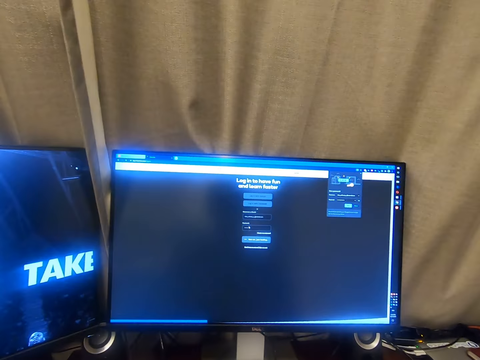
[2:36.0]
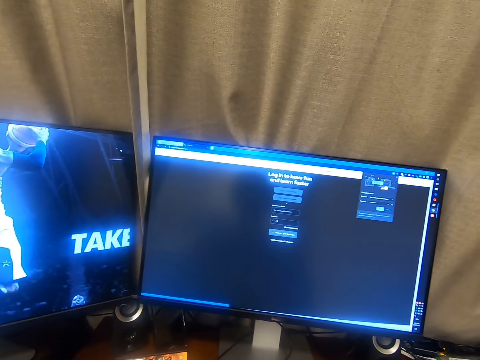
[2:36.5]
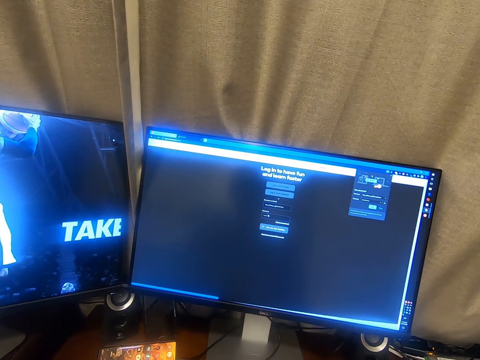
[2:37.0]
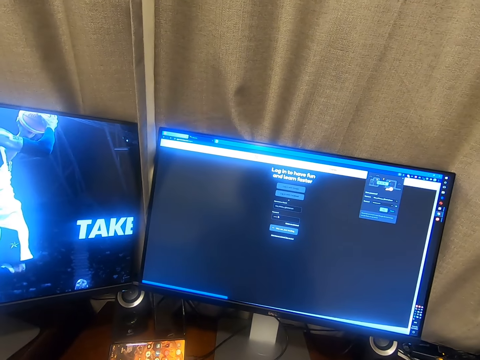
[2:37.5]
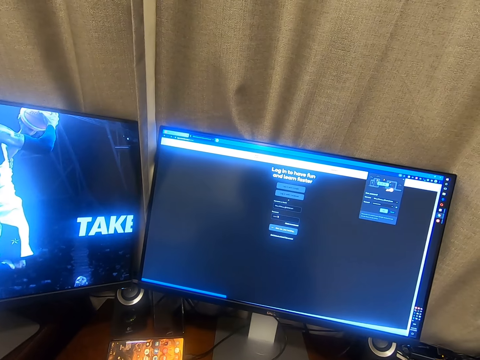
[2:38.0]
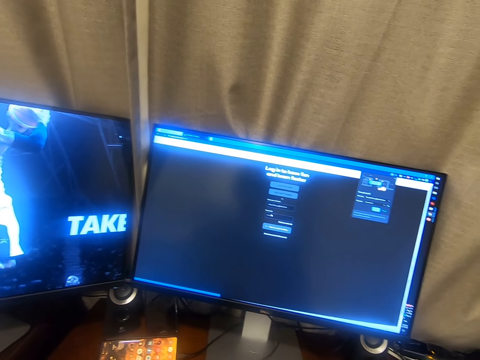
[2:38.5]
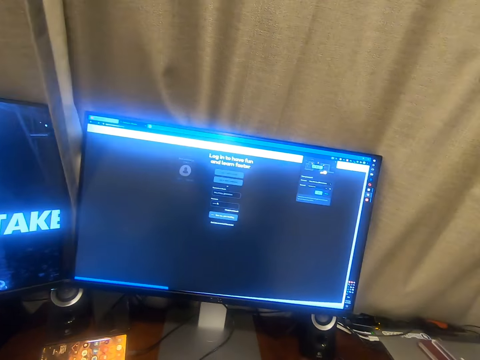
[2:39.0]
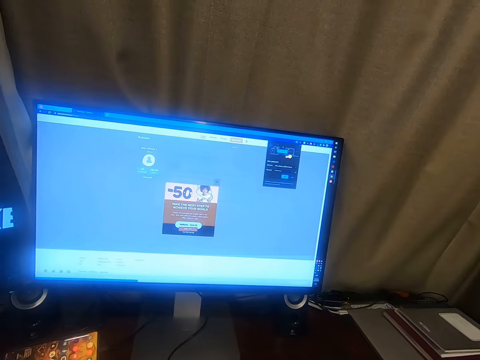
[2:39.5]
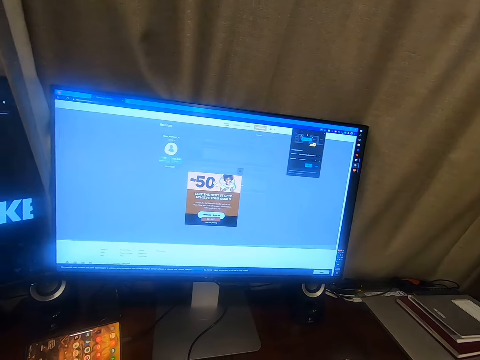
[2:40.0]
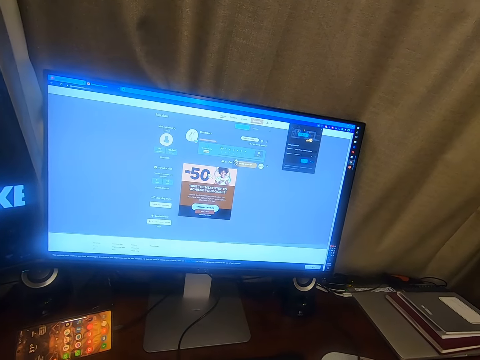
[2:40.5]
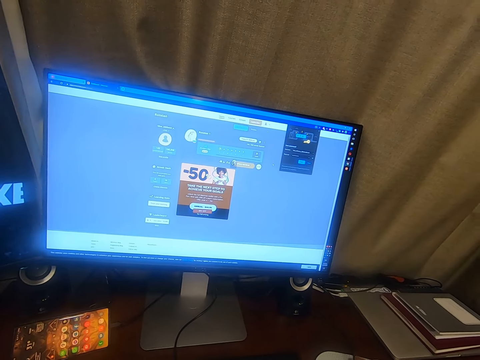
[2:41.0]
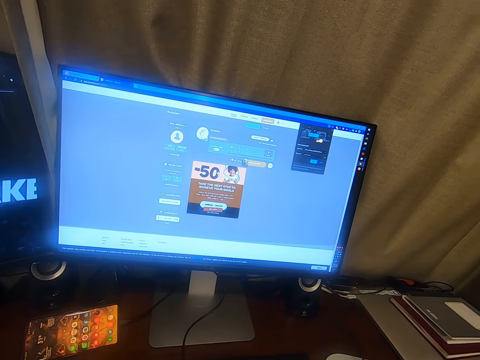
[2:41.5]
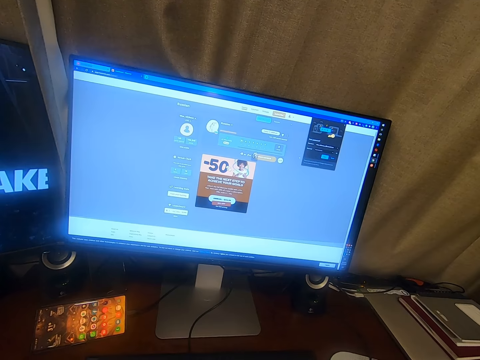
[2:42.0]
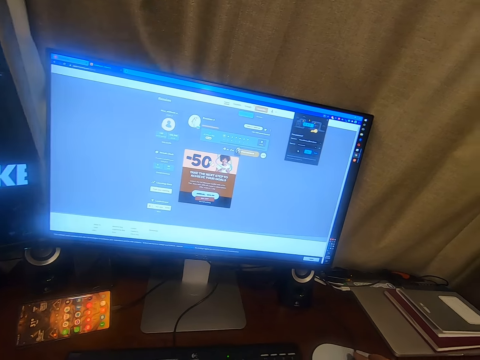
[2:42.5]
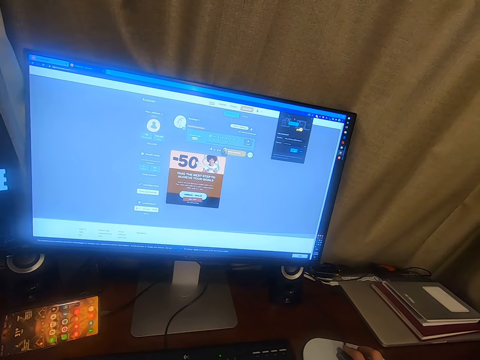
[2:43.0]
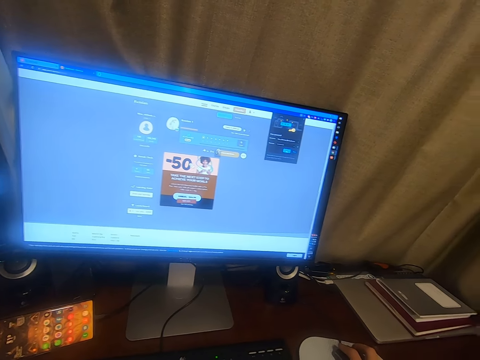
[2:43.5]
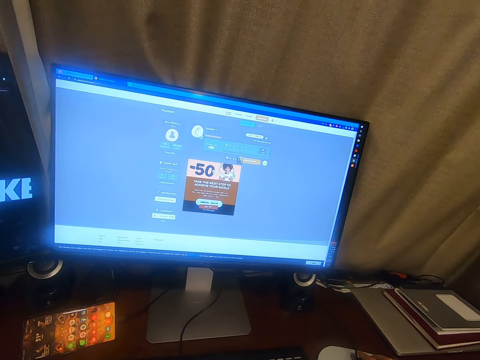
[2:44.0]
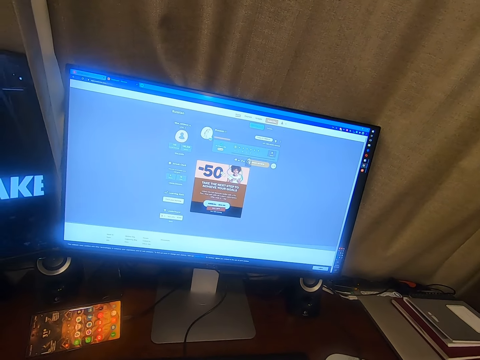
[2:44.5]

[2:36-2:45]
The camera wearer stares at the screen. They operate the computer.

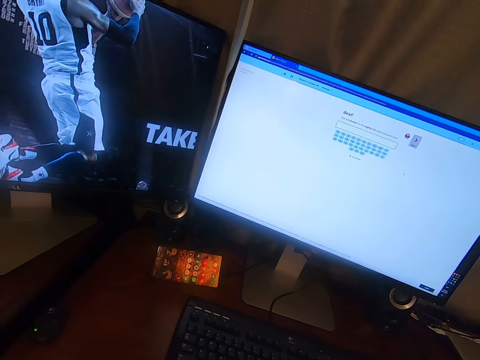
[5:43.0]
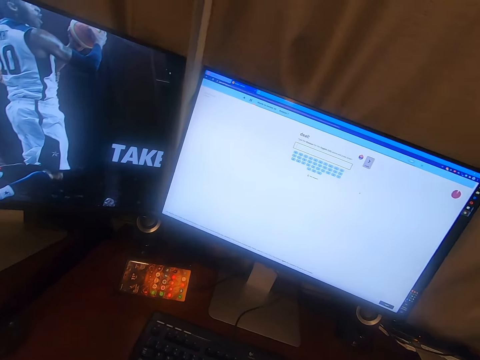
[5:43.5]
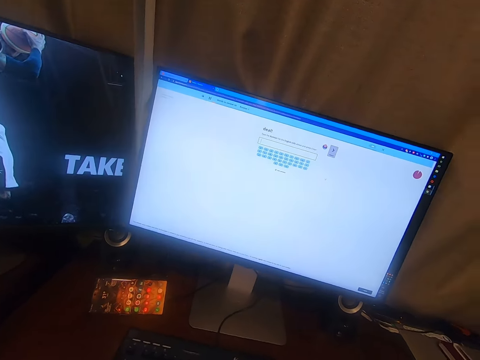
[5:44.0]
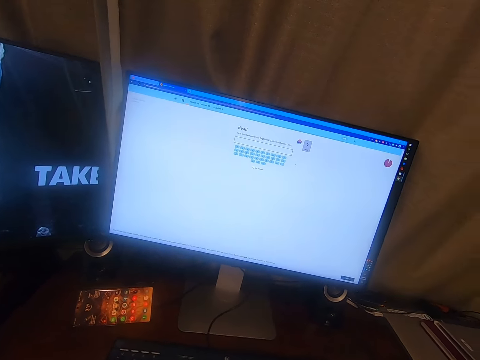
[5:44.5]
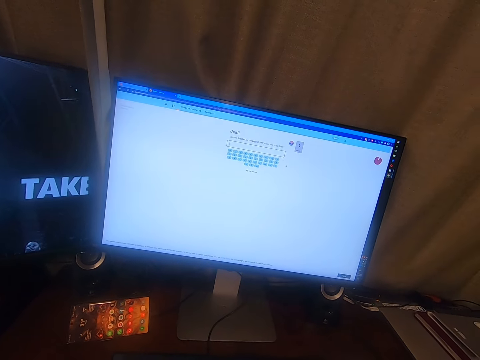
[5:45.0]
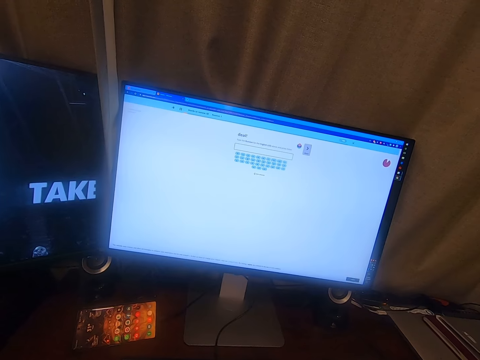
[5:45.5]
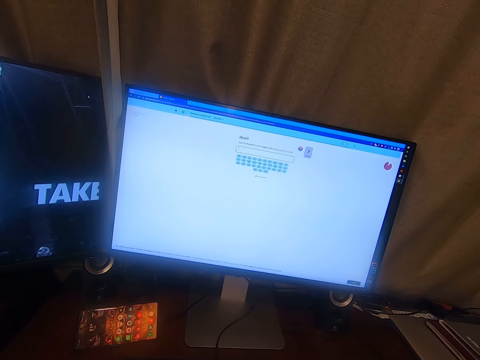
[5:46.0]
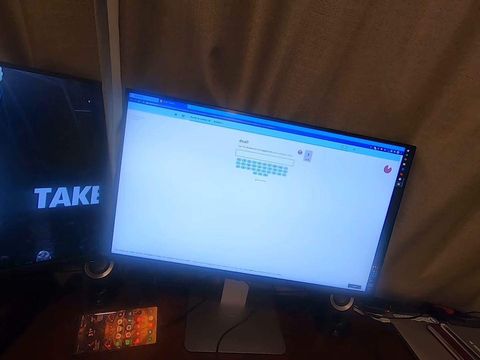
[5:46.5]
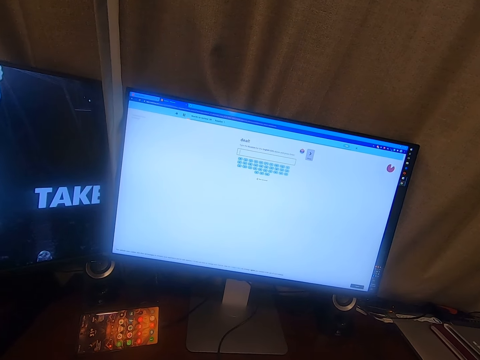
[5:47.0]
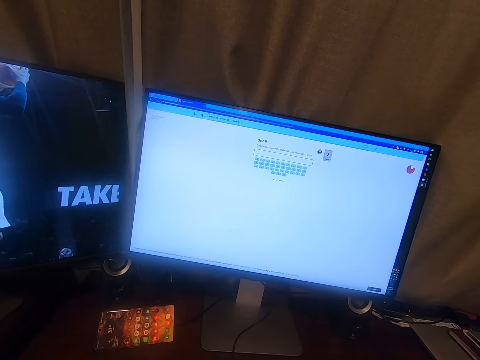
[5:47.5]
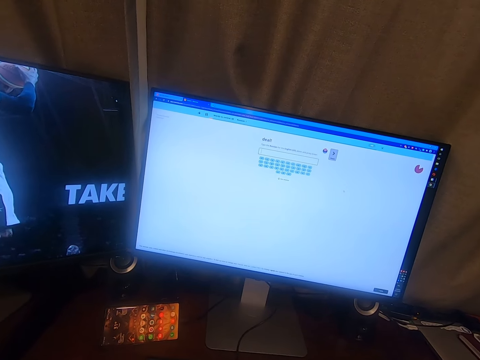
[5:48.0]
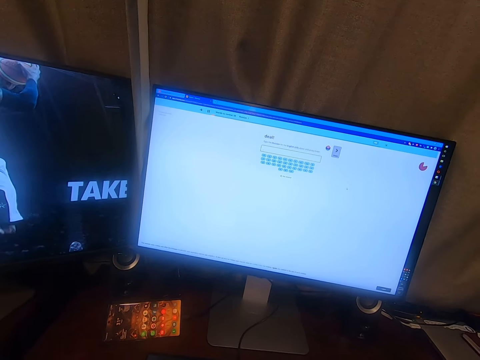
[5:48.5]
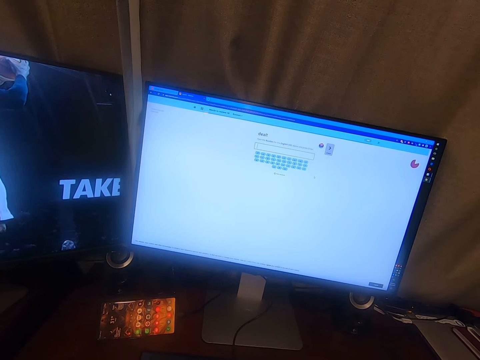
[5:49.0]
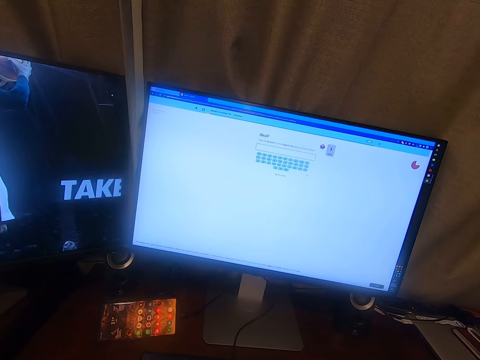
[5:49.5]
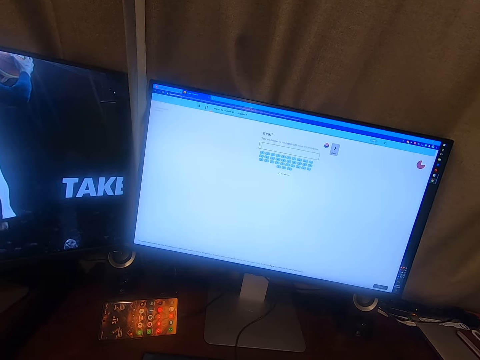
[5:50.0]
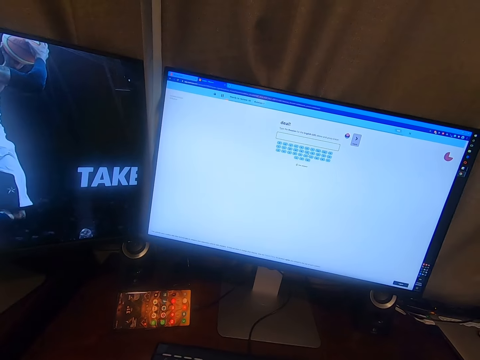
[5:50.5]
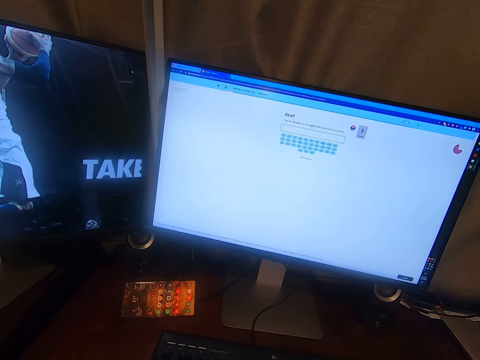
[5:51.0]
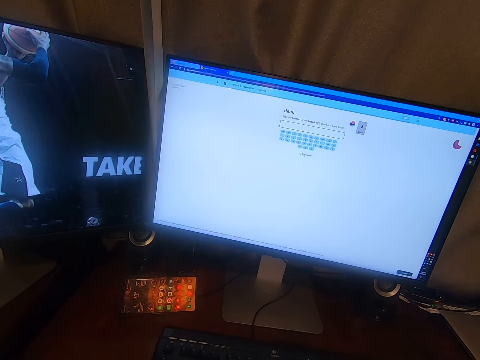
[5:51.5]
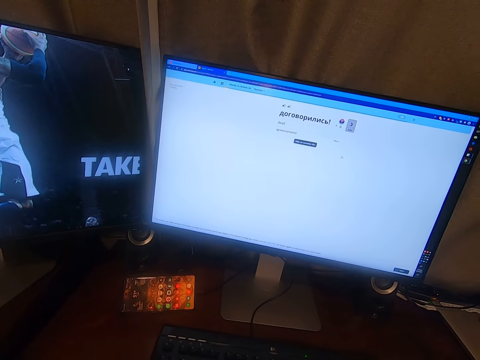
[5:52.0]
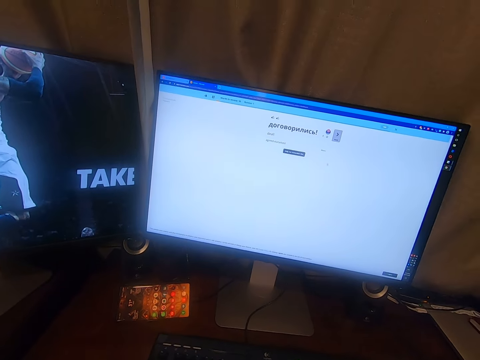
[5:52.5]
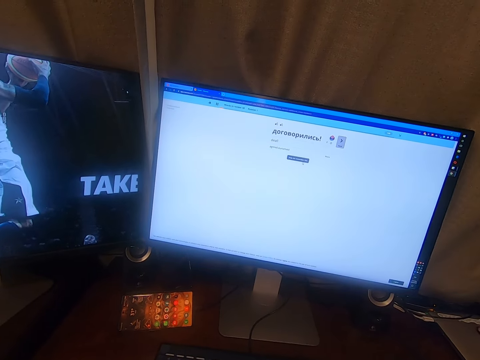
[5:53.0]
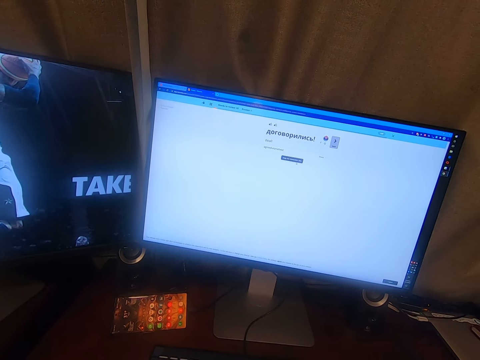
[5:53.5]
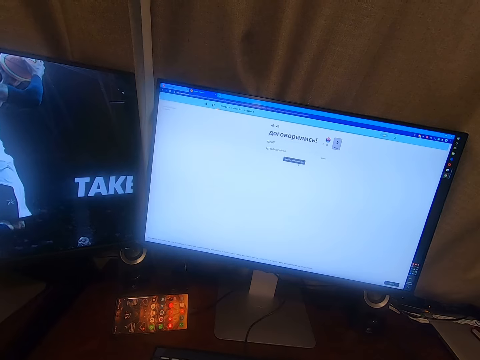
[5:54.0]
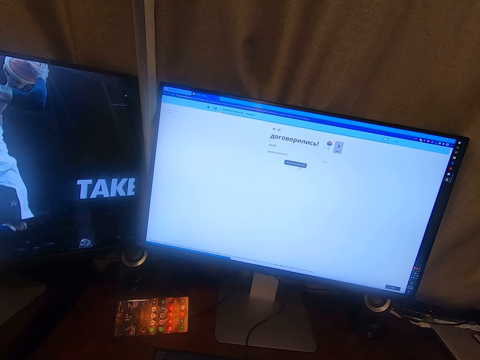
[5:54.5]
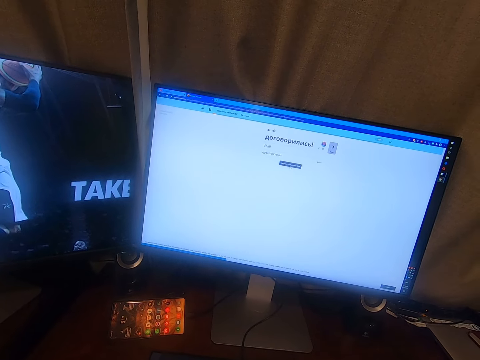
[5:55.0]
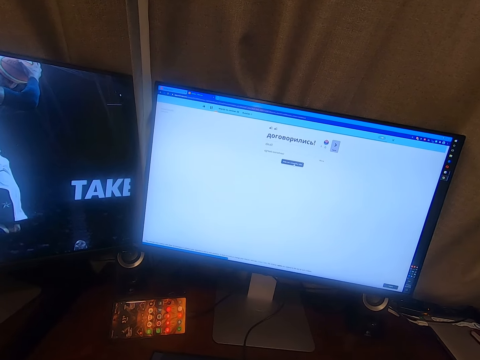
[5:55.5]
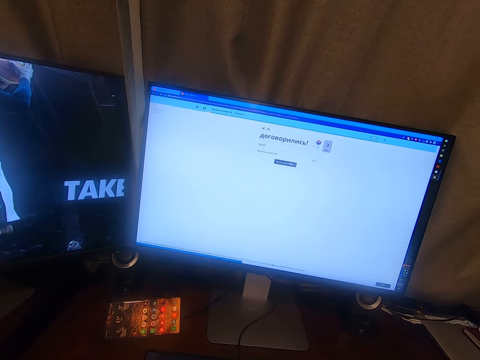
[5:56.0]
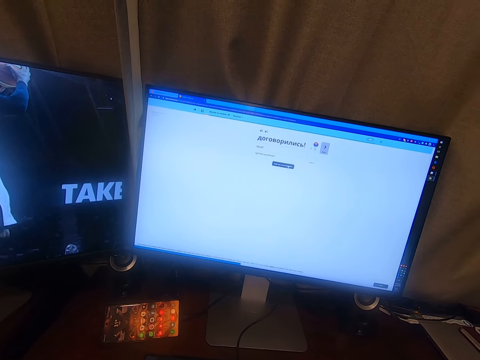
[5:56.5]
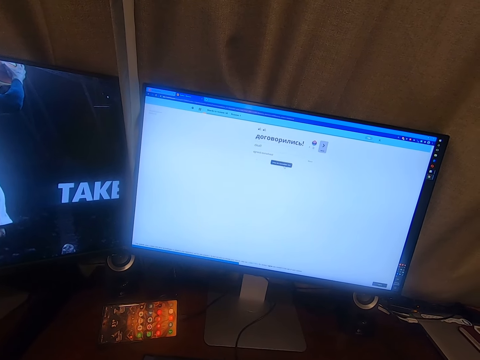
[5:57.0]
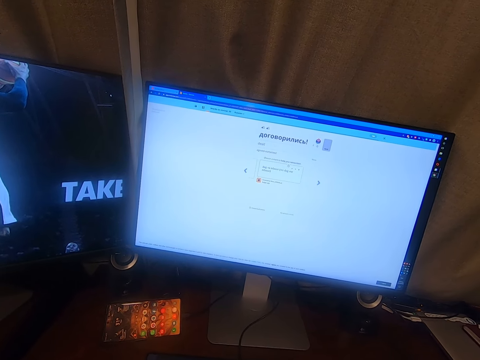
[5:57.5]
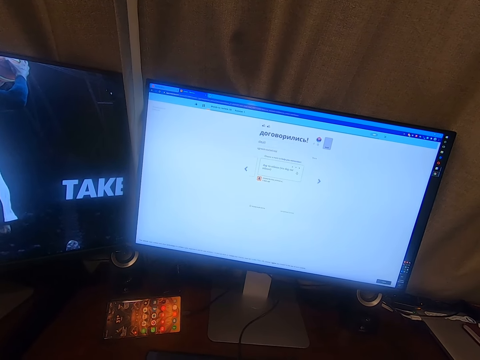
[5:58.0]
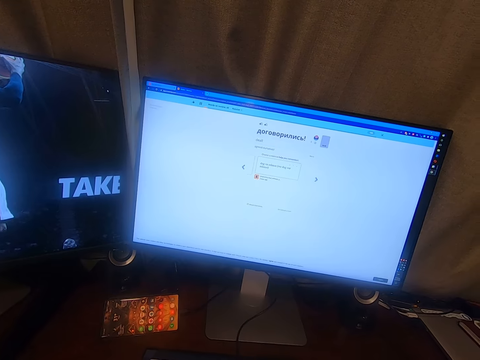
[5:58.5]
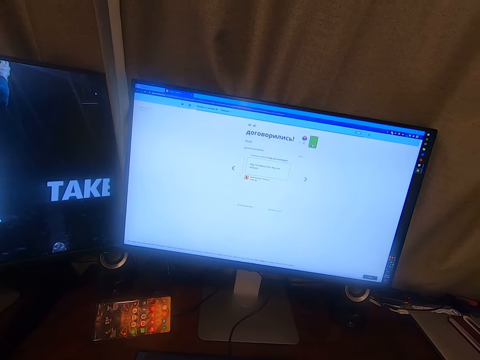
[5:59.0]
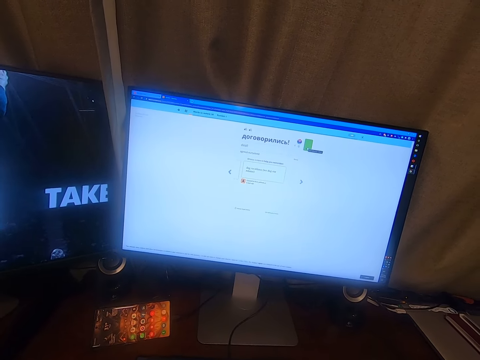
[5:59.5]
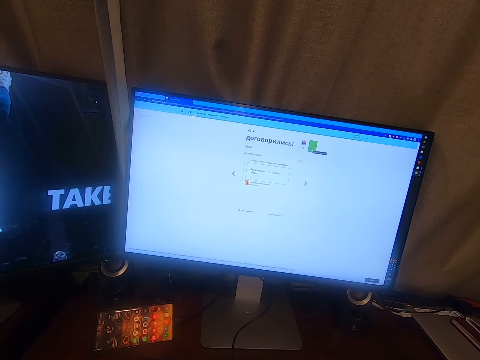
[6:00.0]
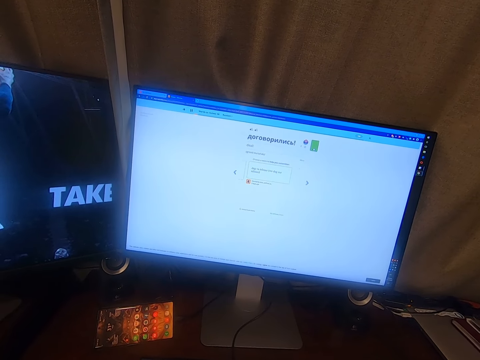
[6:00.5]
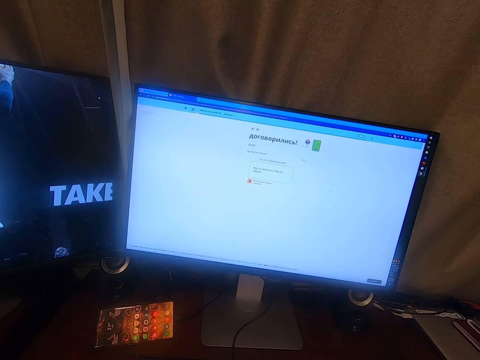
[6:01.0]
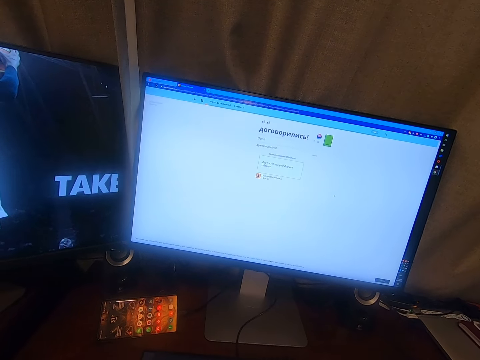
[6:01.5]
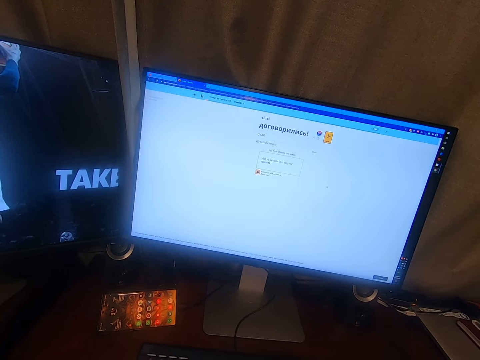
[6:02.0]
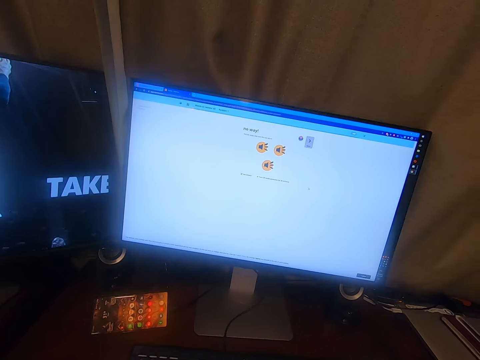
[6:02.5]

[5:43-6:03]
The camera wearer reads from a monitor. They use the computer. They read from the monitor. They use the computer.
